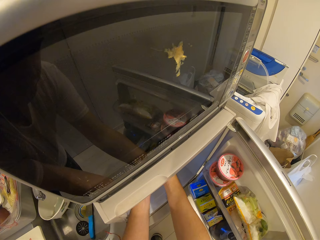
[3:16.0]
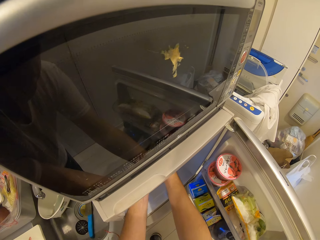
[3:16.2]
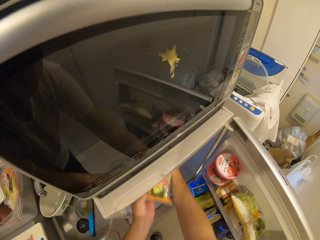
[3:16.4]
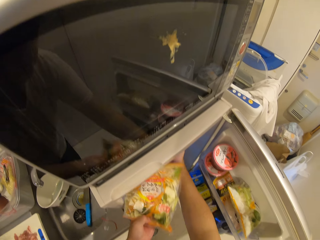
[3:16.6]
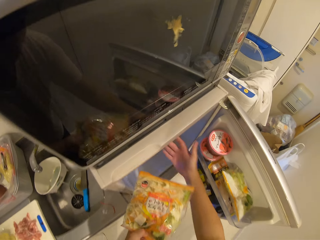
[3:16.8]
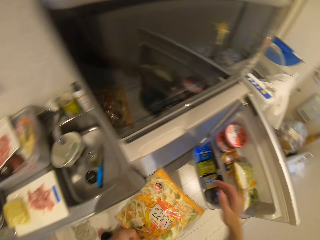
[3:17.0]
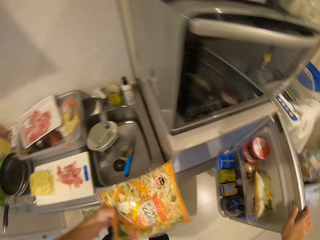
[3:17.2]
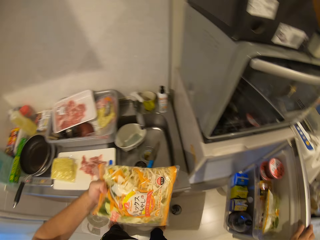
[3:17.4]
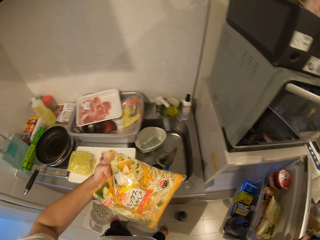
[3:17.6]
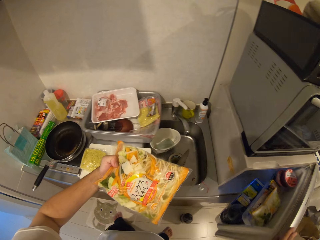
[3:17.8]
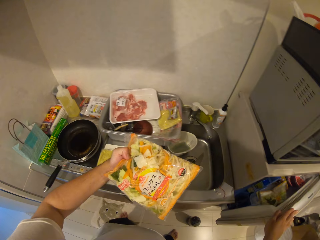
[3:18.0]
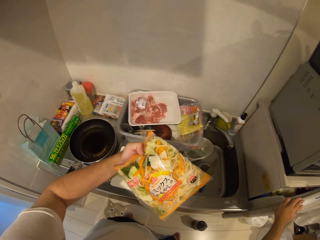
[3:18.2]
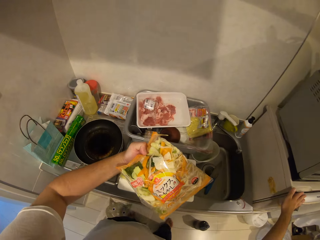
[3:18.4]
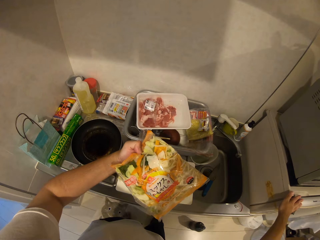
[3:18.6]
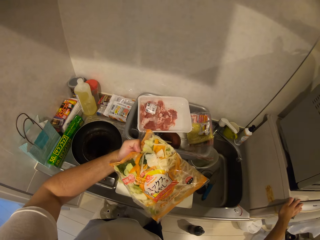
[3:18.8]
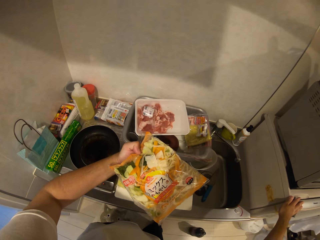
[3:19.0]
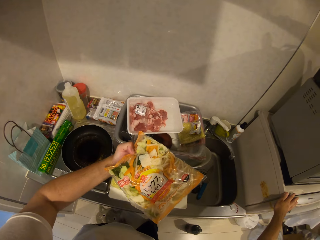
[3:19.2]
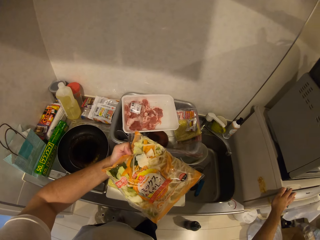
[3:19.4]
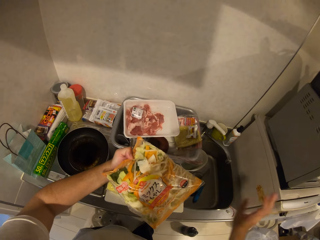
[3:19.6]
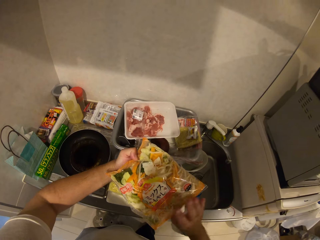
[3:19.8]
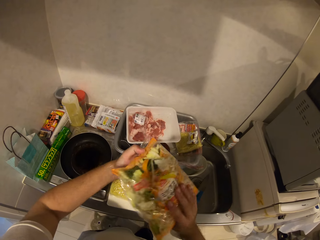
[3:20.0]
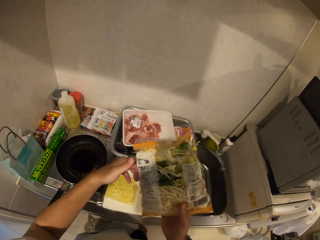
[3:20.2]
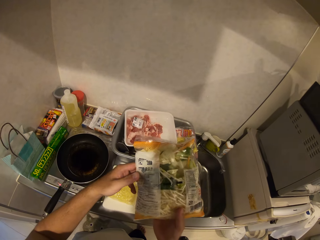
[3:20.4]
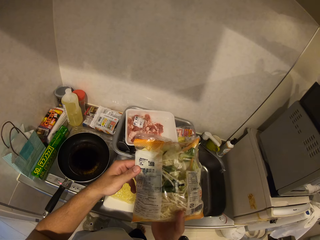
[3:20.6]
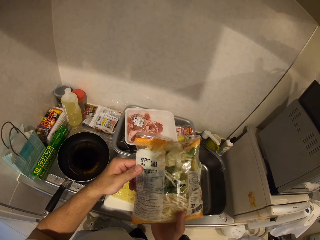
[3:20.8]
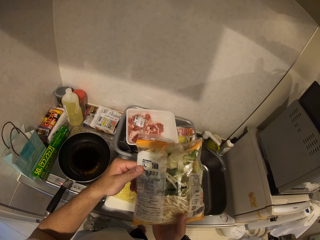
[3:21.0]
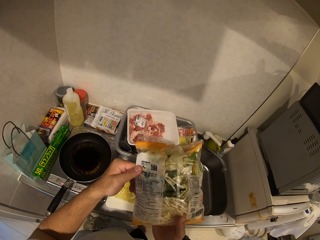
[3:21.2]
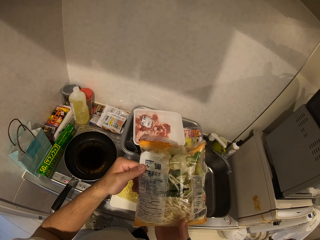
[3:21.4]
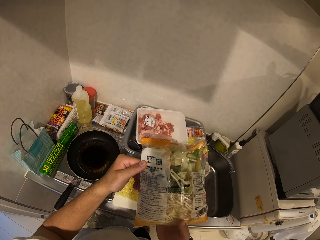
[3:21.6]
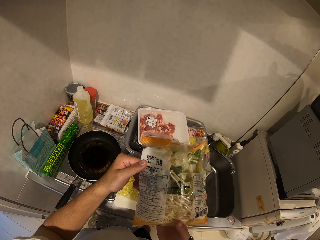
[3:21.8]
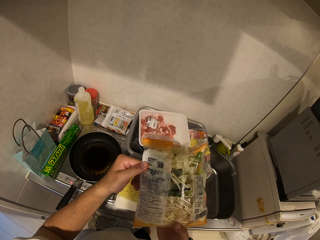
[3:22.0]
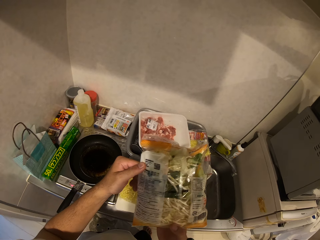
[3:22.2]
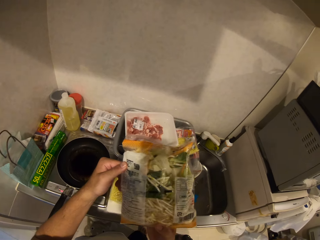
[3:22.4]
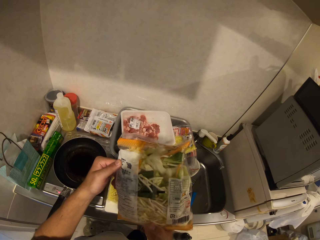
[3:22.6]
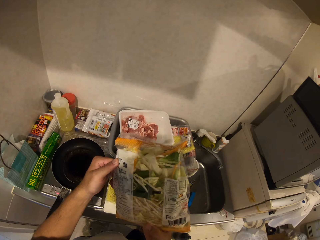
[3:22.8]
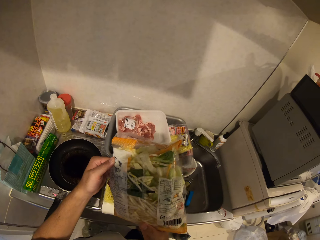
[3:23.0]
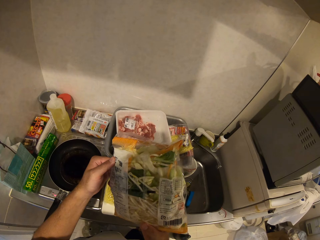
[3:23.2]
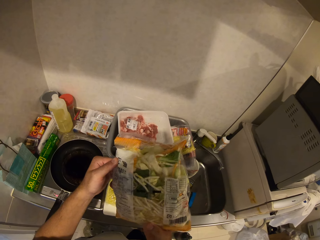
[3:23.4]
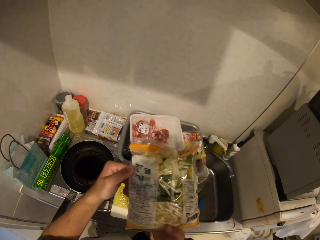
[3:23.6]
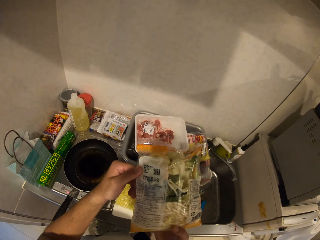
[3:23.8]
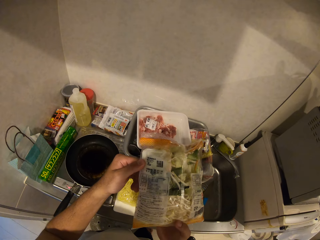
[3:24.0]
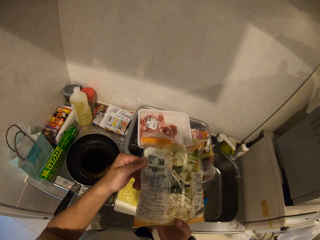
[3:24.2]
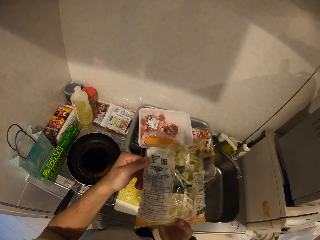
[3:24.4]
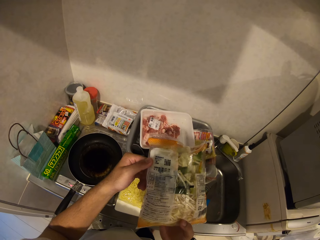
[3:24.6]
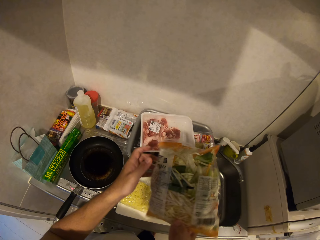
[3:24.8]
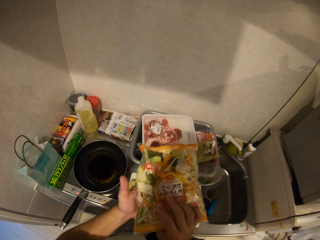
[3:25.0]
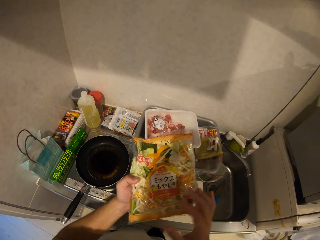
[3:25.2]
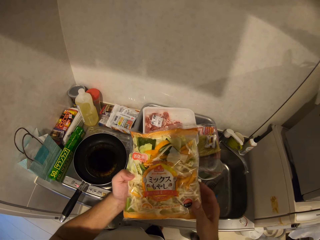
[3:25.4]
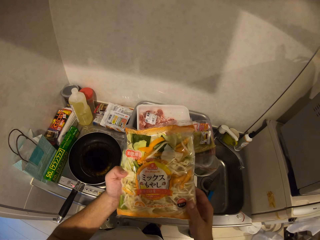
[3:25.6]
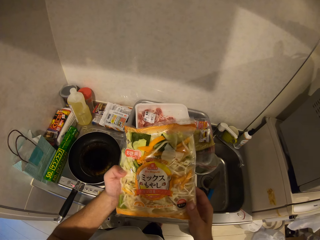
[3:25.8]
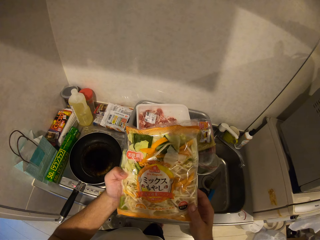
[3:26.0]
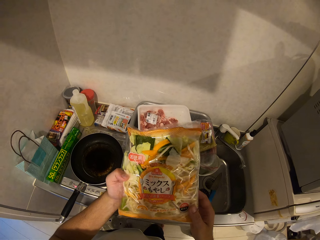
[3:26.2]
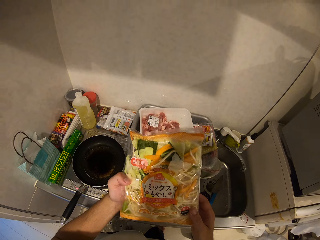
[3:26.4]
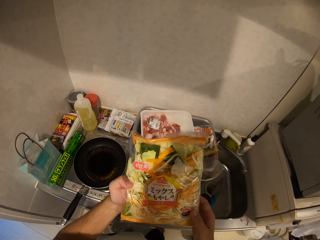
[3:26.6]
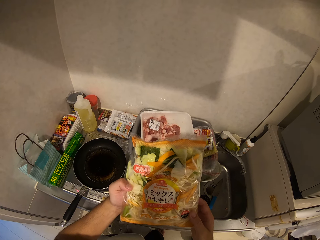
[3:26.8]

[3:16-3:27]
The camera wearer takes out a pack of salad or paper from the fridge. They look at the paper.

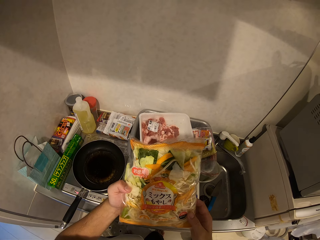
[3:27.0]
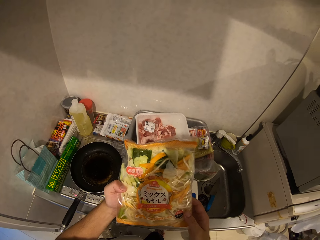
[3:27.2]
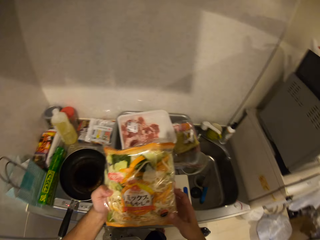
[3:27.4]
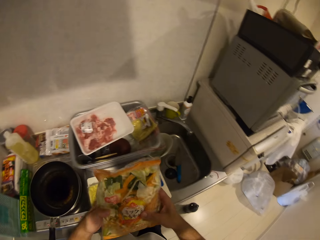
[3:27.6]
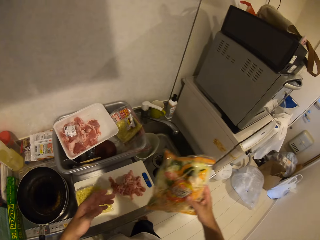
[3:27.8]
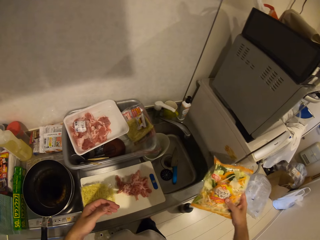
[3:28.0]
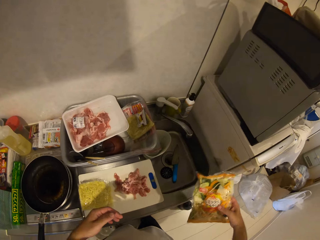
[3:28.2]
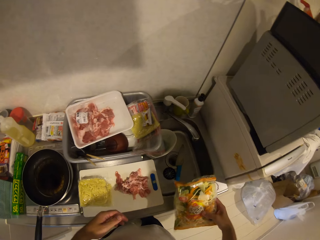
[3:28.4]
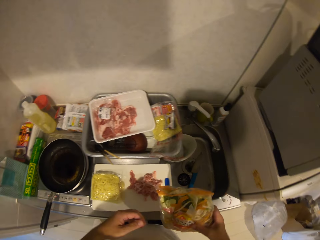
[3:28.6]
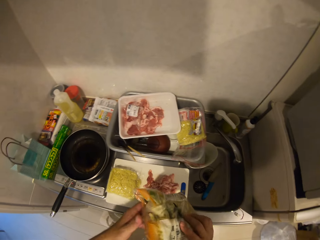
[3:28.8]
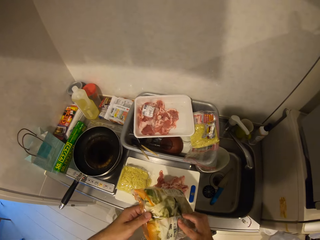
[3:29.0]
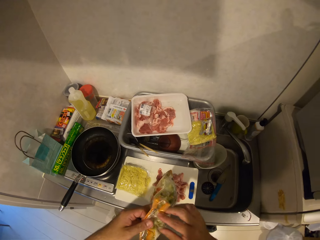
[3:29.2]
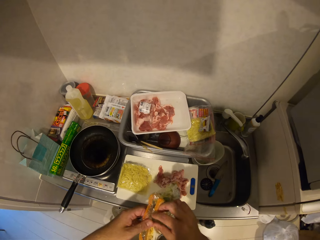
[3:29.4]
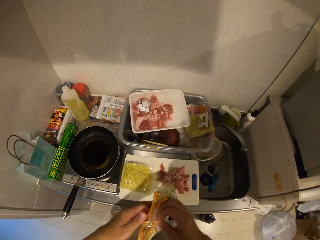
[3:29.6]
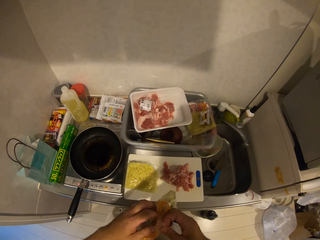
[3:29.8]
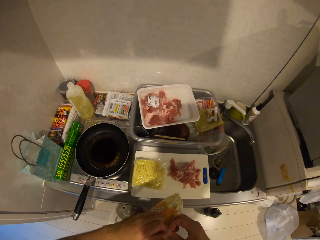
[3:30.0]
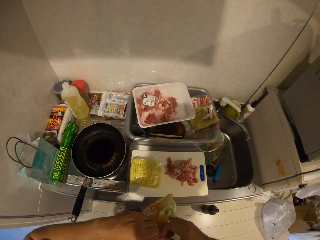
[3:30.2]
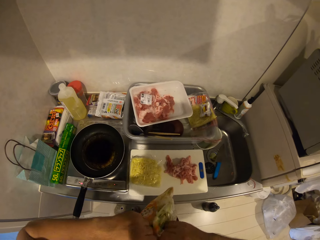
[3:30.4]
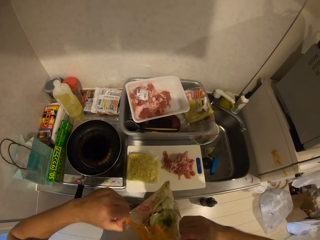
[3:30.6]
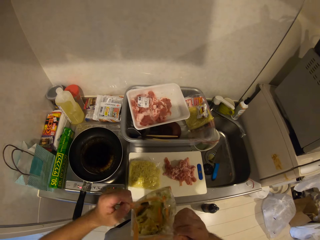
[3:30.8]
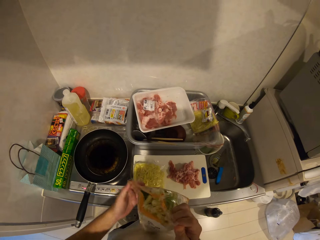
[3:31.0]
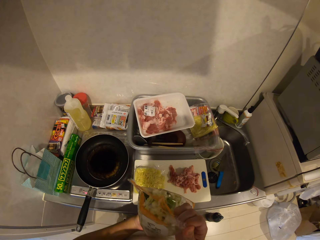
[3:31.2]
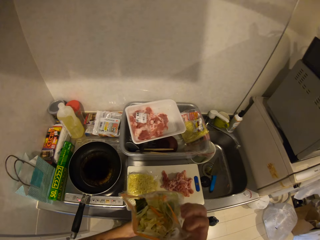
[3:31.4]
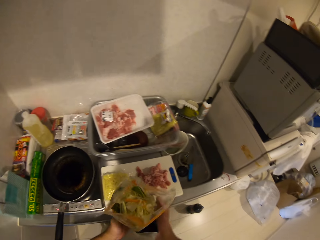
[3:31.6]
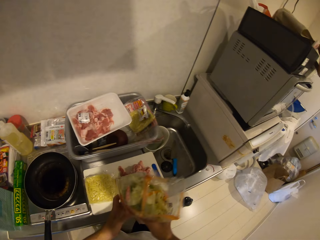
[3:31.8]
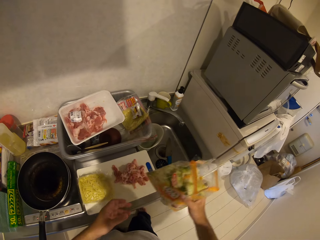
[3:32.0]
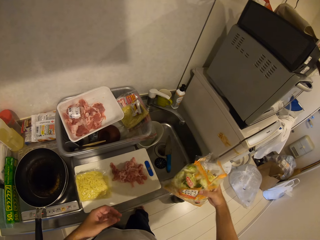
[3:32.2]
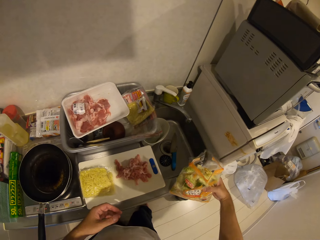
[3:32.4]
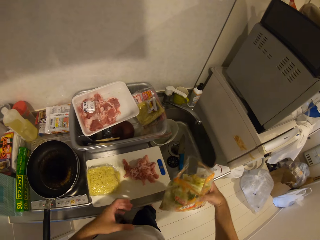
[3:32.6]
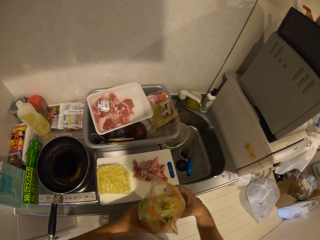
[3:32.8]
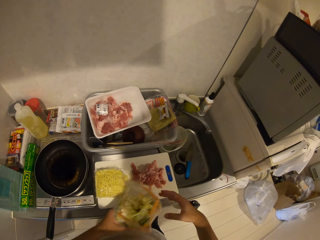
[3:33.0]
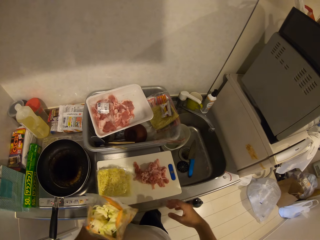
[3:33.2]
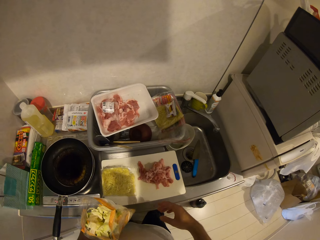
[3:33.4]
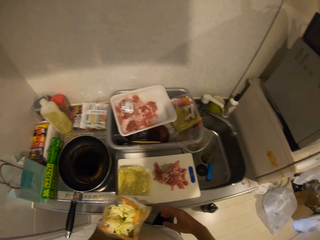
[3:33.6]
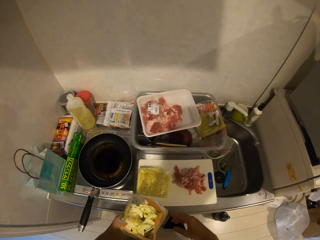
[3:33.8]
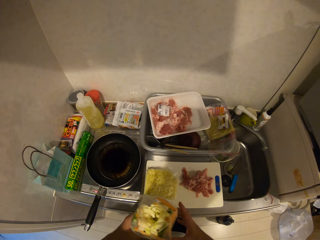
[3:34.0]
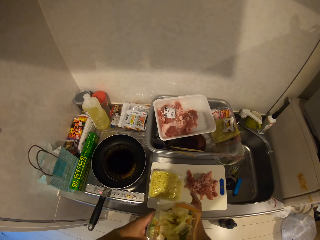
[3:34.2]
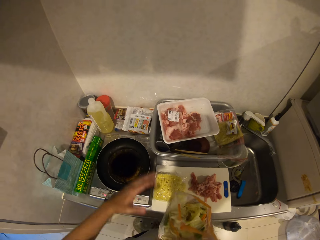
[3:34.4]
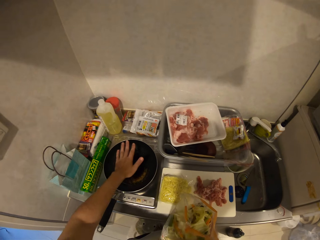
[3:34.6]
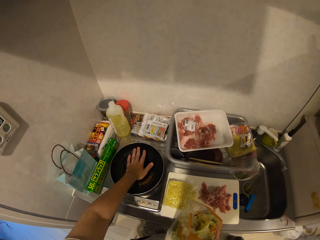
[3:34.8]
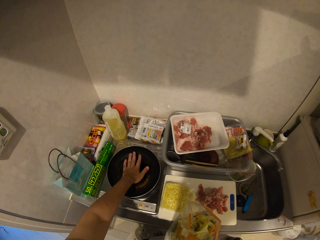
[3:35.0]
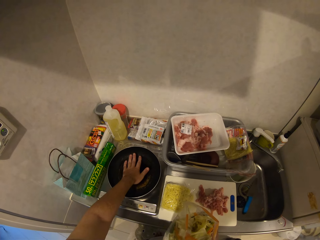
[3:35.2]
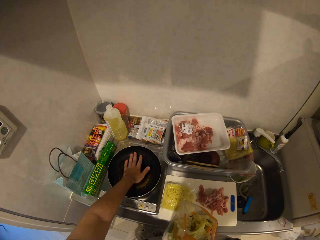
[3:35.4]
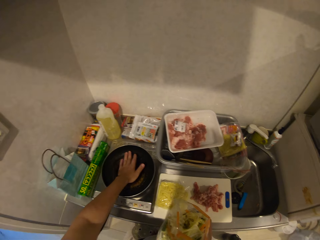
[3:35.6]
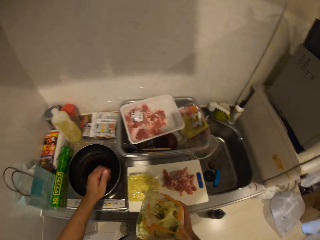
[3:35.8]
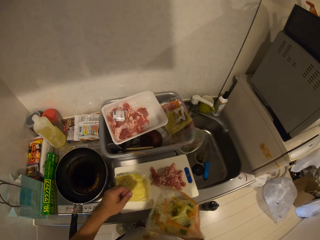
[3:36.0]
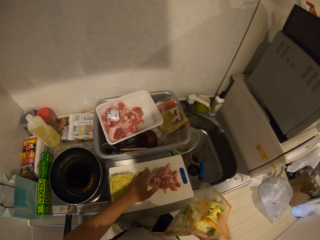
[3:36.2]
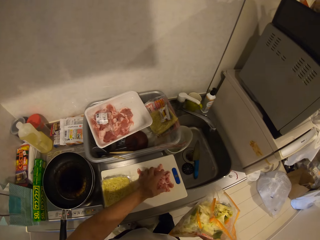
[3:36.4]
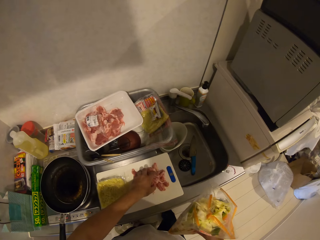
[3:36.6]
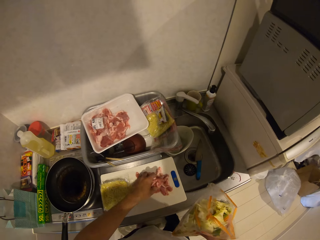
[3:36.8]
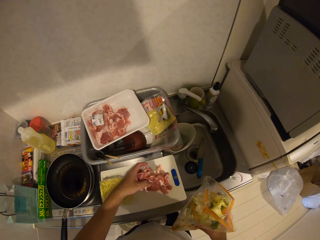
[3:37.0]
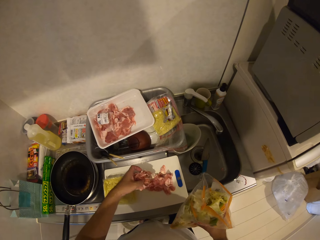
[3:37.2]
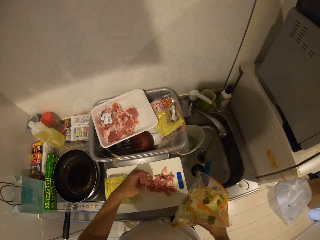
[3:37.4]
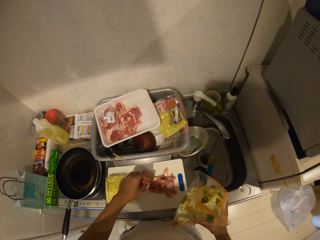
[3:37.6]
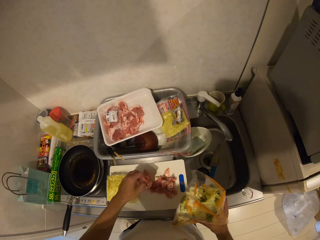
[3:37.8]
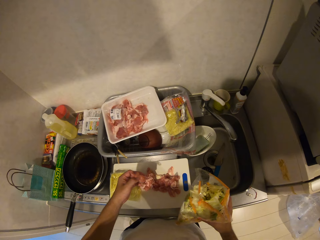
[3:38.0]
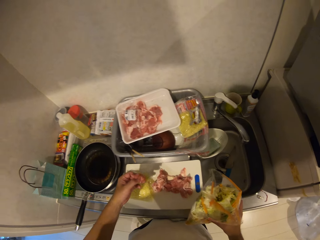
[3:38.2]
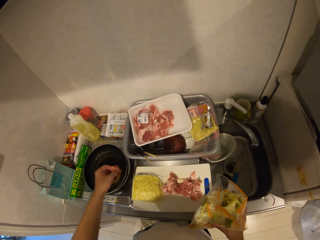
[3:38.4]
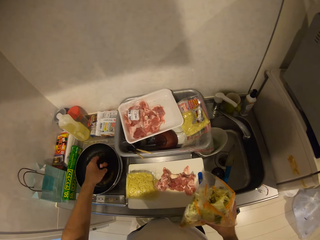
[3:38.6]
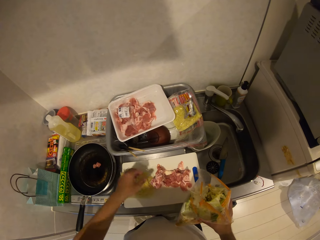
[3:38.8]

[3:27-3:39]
The camera wearer opens the pack. He tears up the paper. He places his left hand above the frying pan. He feels the oil in the pan with the hand. He packs the meats on the cutting board into the frying pan.
